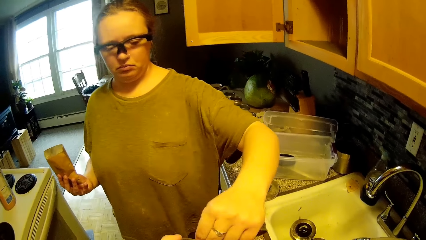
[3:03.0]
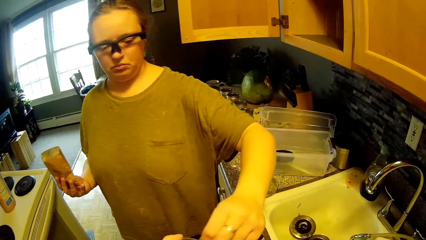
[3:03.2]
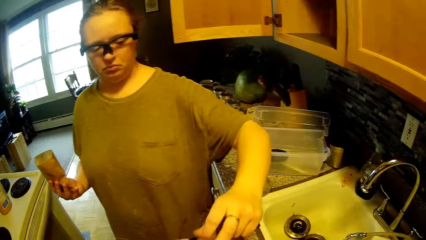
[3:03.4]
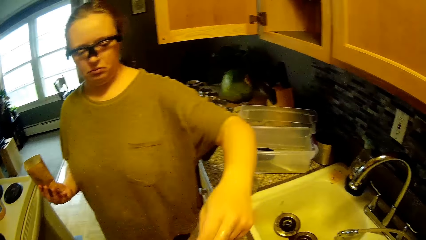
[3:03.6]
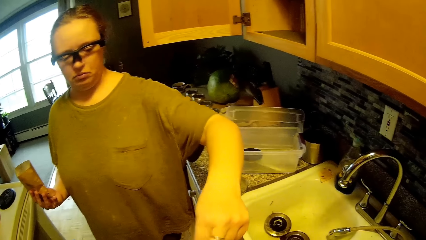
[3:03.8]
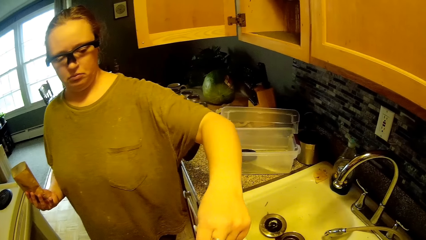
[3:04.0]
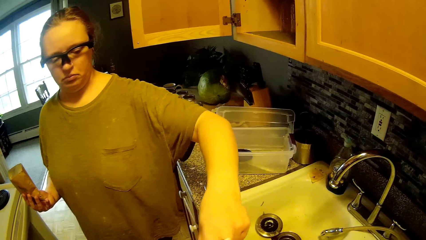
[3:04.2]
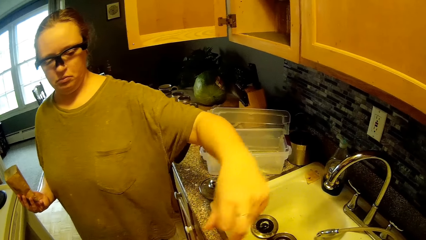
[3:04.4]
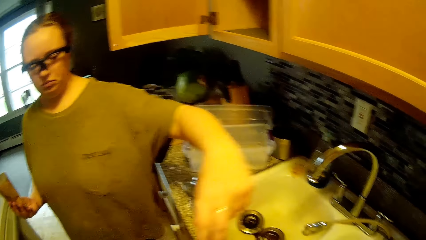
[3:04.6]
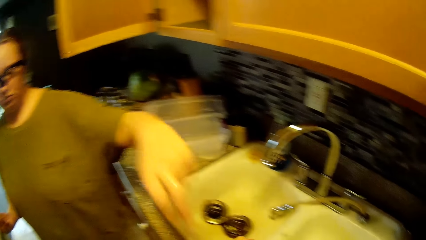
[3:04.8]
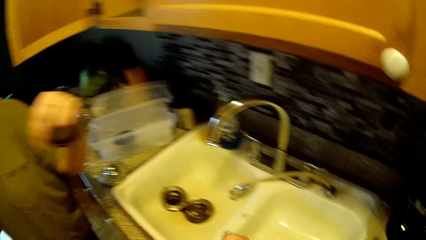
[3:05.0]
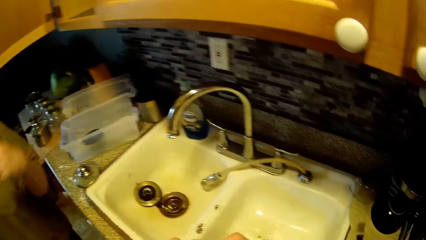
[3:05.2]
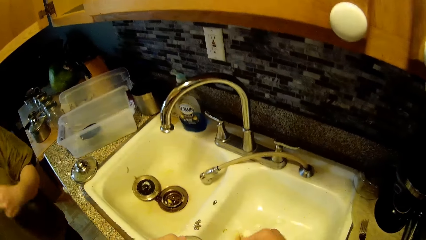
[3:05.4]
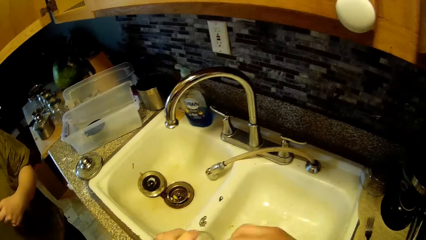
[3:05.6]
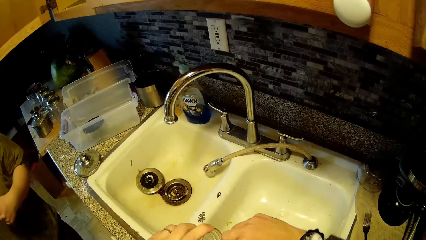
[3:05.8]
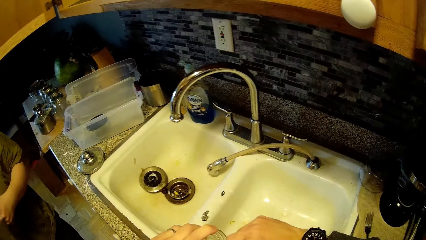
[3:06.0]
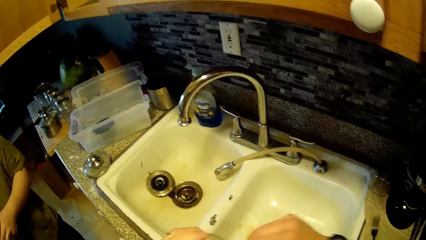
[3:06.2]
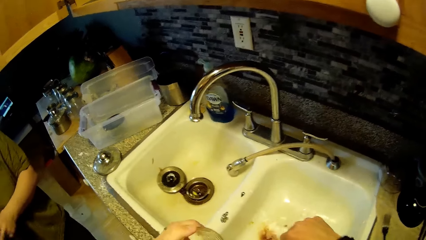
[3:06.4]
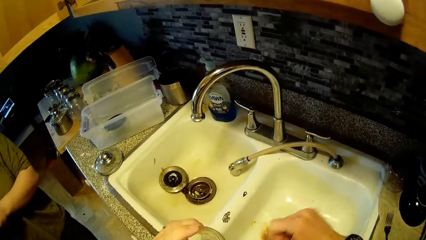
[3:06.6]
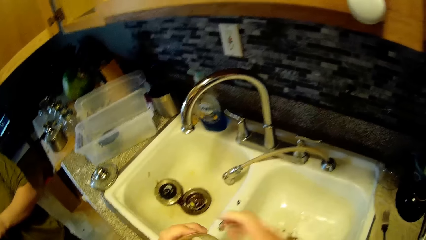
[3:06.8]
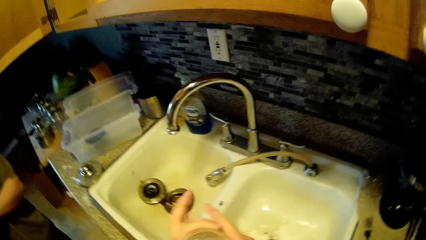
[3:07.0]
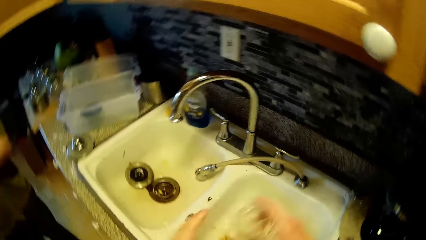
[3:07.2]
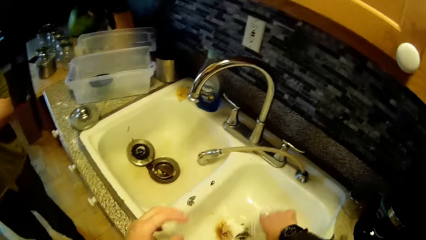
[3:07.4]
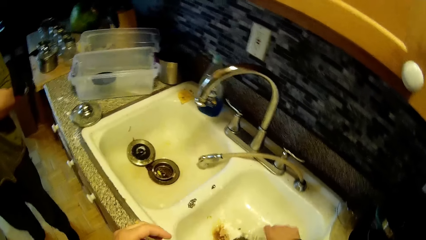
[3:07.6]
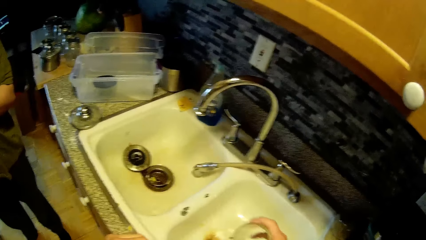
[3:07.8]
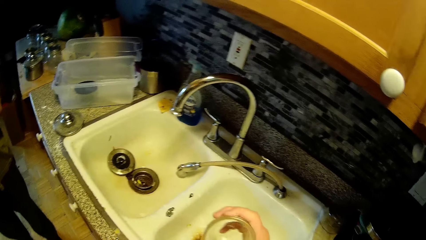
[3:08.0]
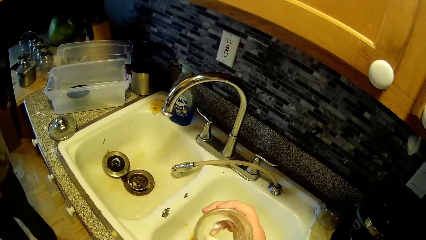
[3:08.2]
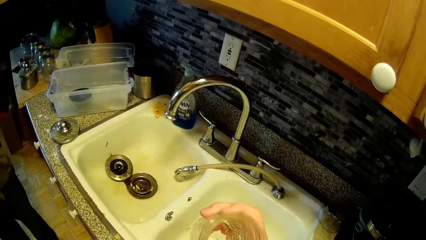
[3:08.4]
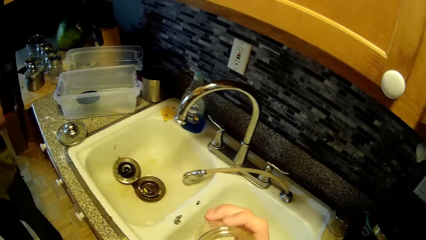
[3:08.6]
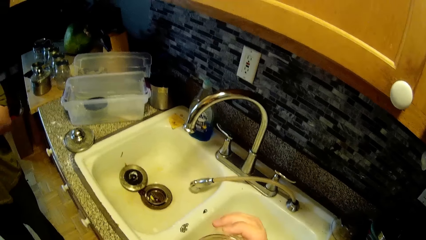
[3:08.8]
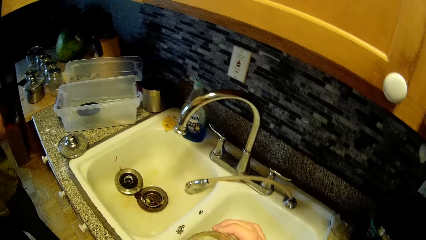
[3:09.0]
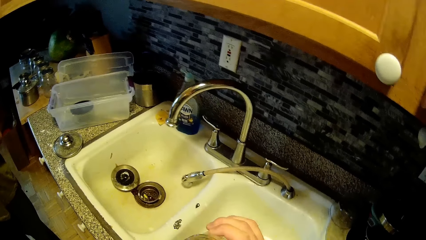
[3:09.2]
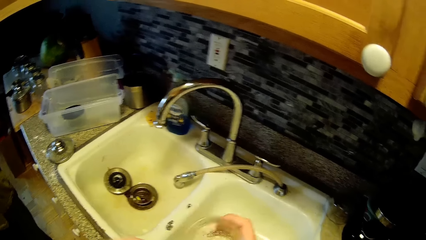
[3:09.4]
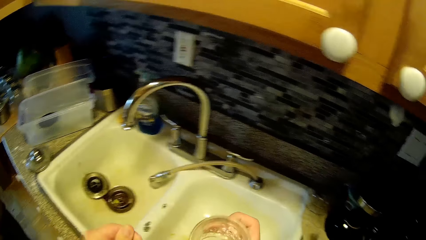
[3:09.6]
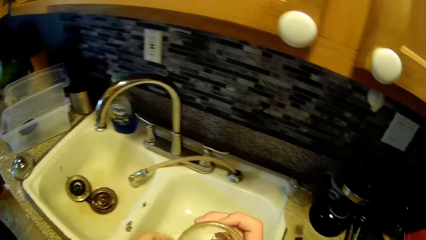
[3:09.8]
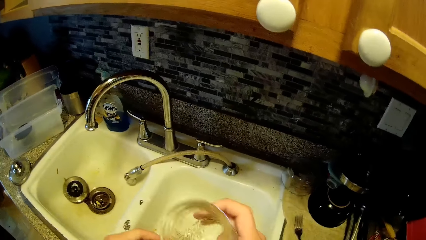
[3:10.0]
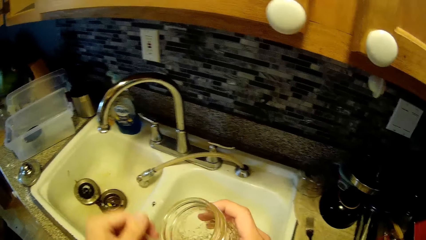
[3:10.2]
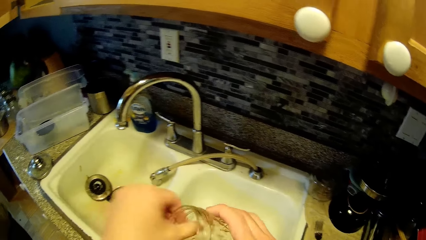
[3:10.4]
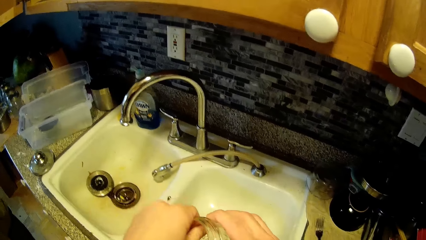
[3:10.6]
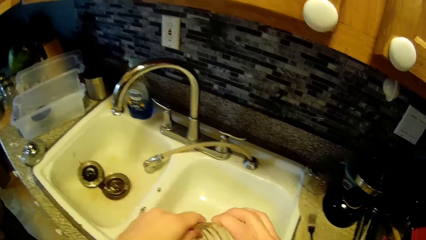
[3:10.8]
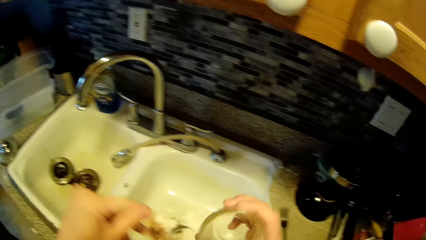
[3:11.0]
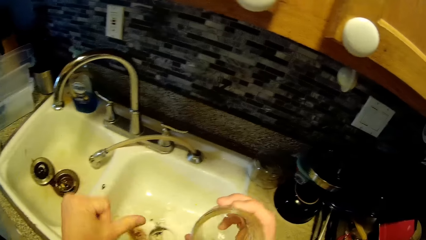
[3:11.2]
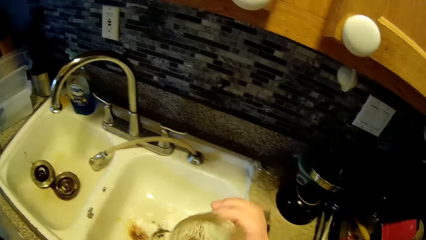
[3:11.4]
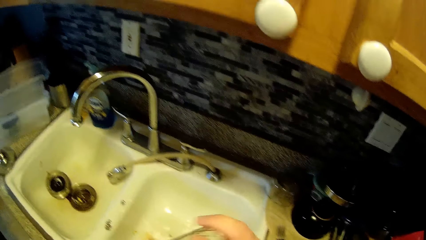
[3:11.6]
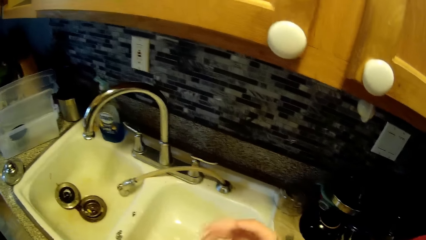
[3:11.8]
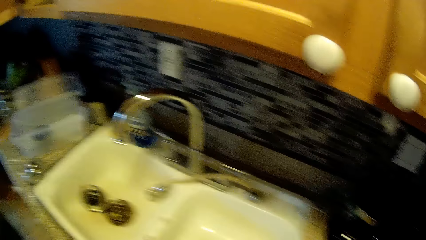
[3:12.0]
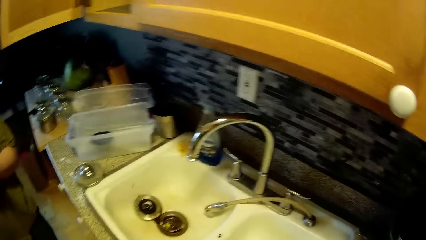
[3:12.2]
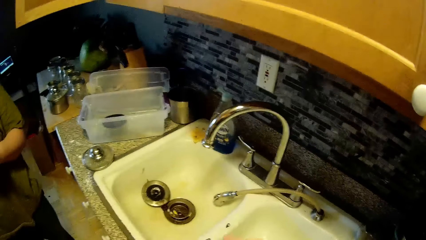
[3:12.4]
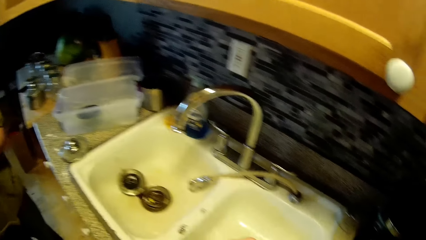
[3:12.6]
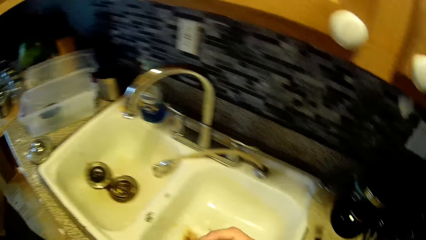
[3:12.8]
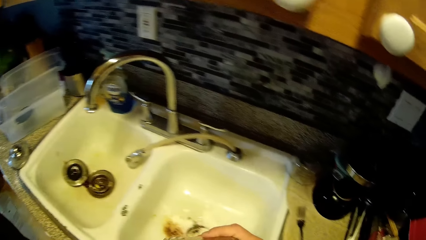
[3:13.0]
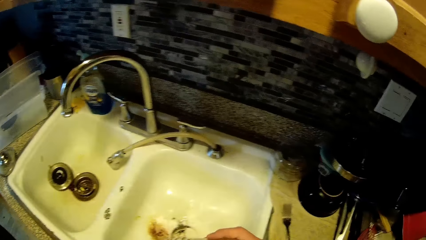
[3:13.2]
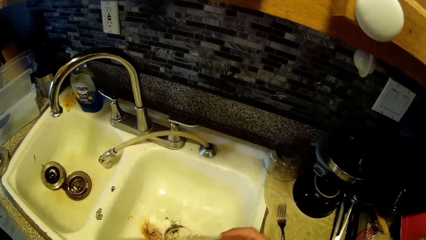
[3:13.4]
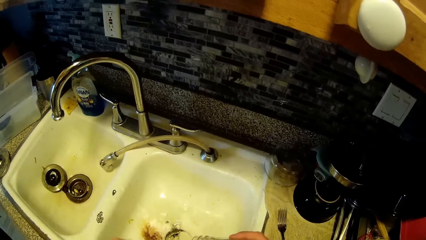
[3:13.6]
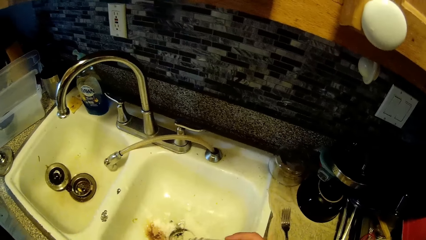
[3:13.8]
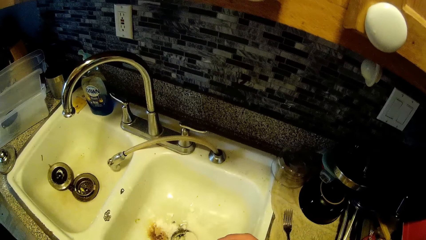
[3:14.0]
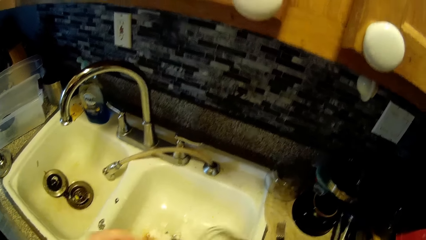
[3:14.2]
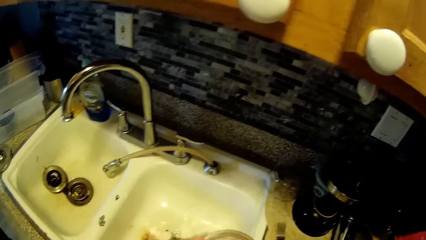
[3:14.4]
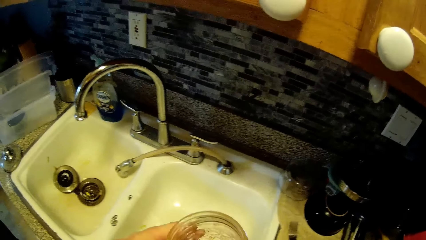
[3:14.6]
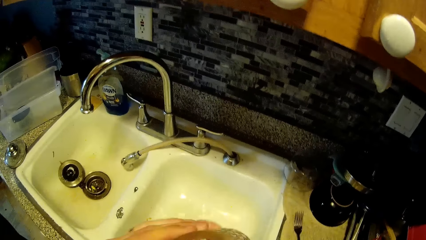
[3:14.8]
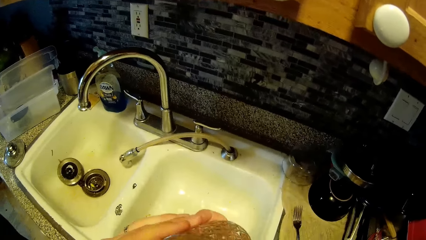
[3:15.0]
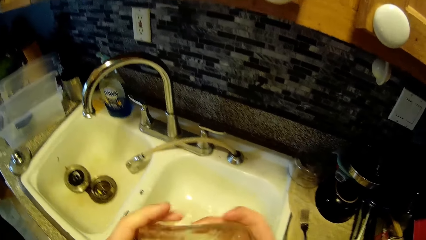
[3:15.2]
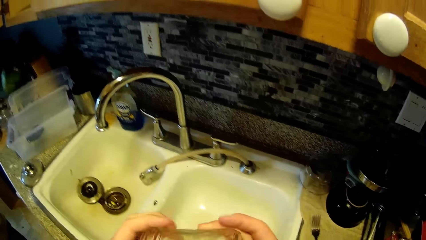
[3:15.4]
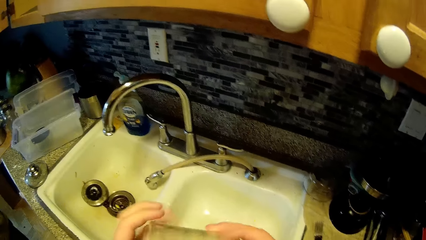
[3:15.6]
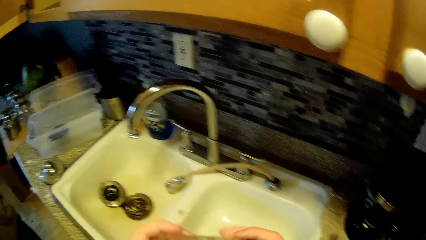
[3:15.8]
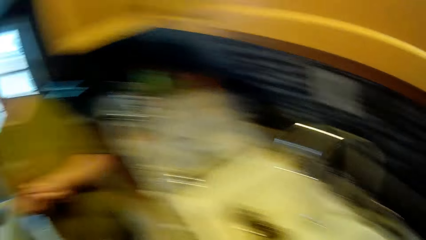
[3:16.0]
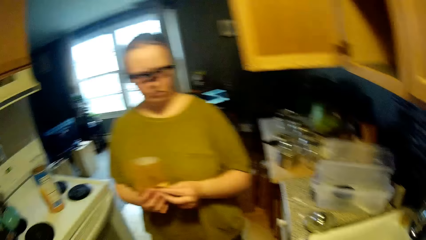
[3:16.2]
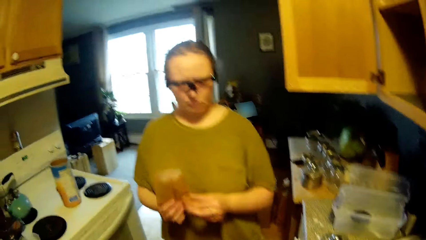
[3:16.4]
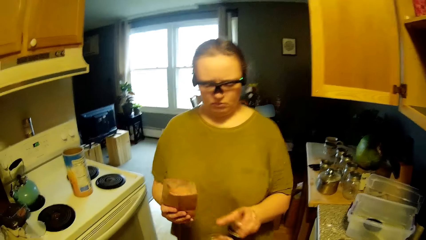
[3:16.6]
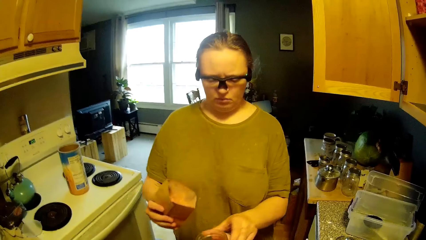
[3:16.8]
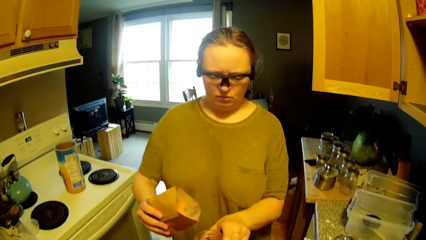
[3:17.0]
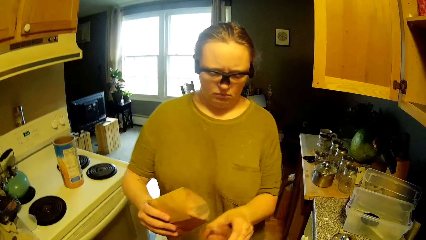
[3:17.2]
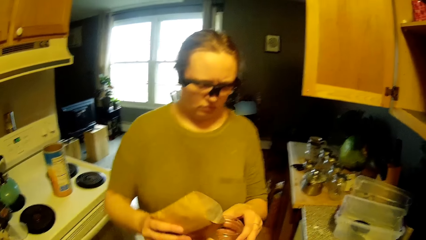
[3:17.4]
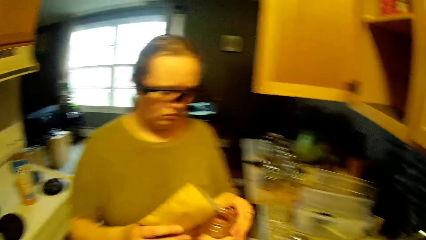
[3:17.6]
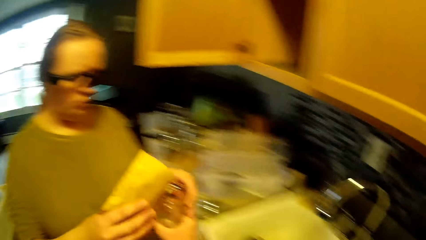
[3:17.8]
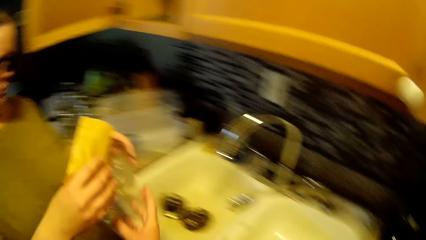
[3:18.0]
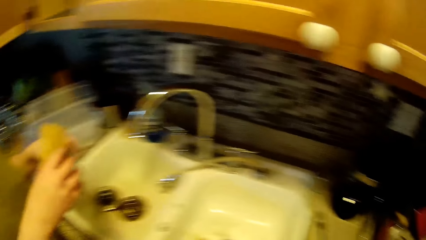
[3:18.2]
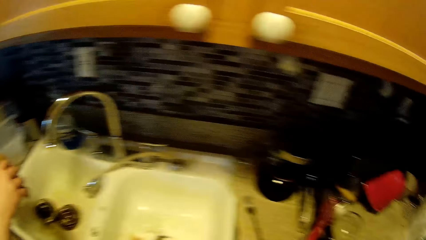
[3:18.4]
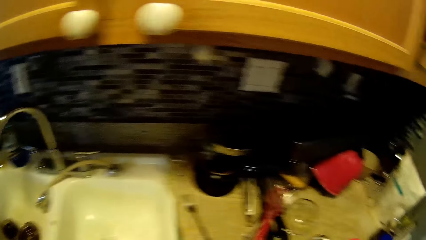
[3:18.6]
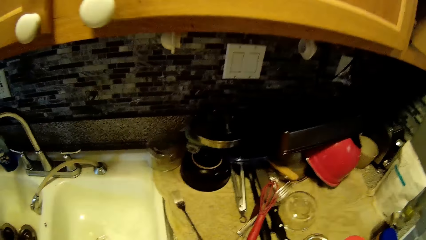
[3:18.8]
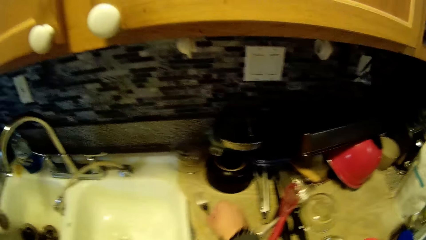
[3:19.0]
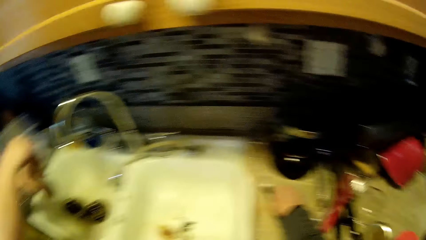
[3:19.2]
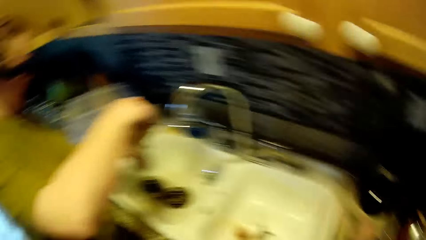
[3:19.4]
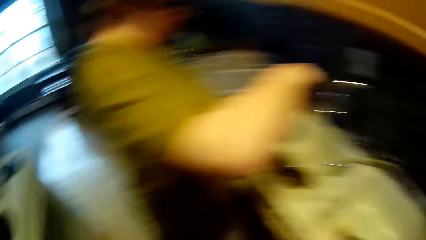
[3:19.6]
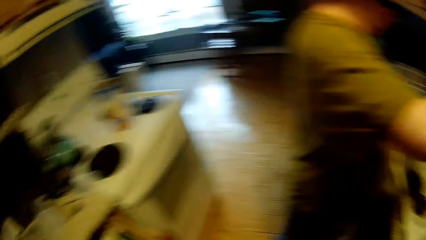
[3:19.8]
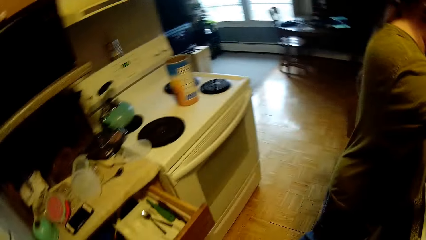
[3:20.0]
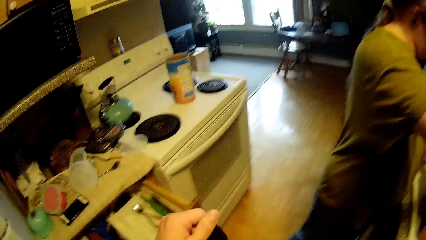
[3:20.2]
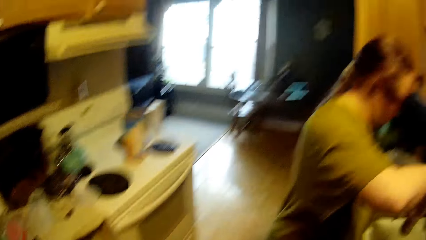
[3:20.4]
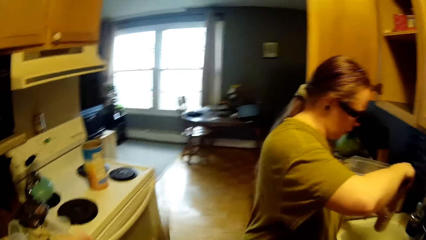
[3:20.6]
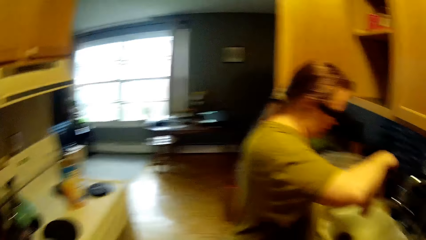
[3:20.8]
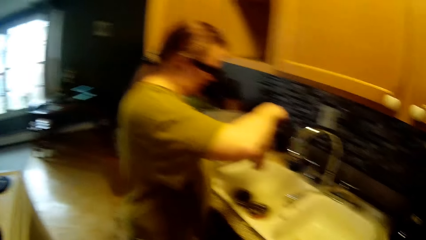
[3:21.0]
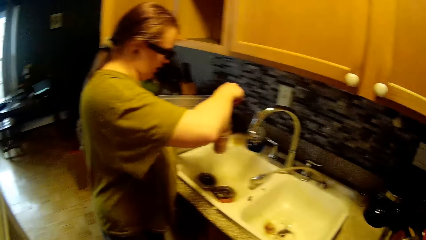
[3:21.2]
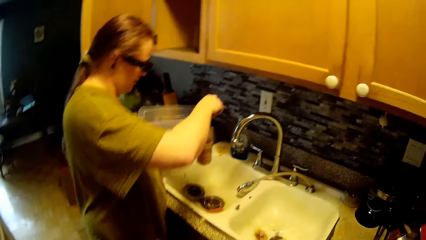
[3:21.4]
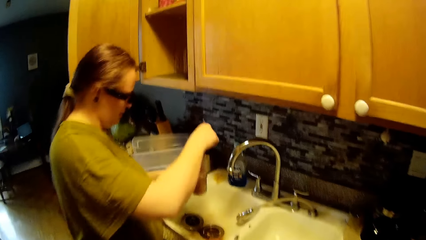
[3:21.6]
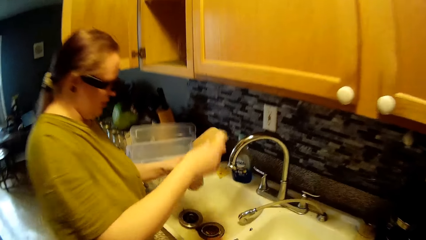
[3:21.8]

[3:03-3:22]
The woman touches the jar with her left hand. The camera wearer passes the jar from his left hand to his right hand. He pours waste in the sink. He shakes the jar with his left hand. He cleans the jar with his left thumb. He holds a glass. He gives the woman the jar with his left hand. The woman pours the seeds in the envelope into the jar with her right hand. The camera wearer picks up a fork from the counter top with his left hand. He looks around.
